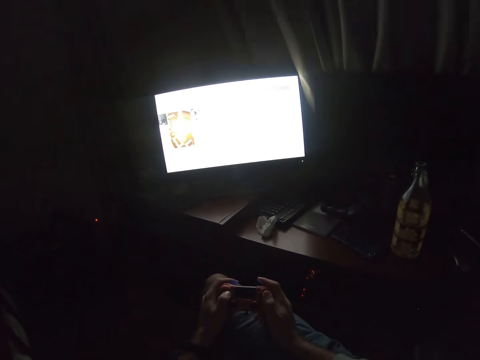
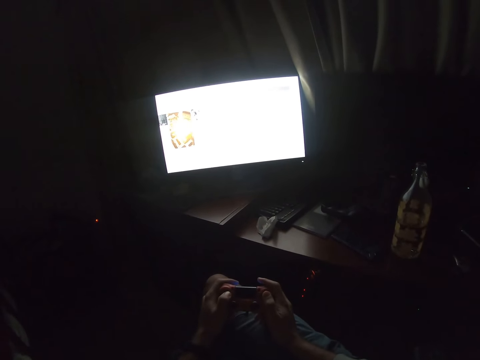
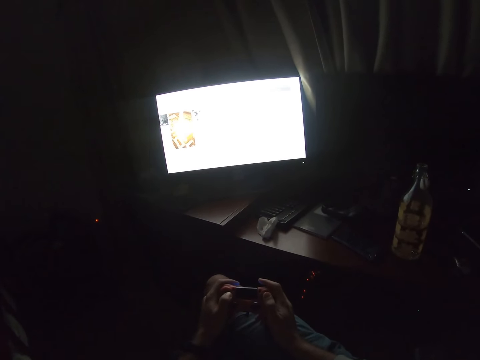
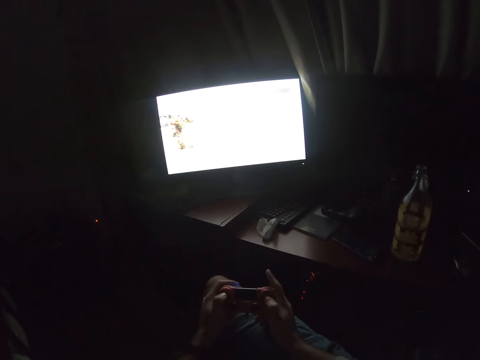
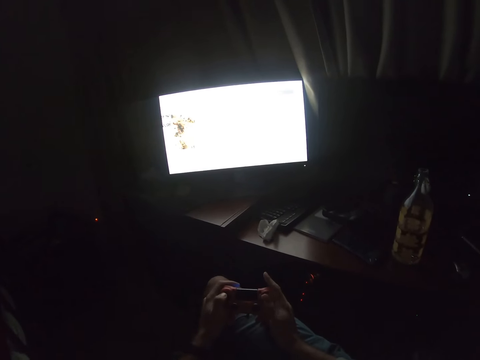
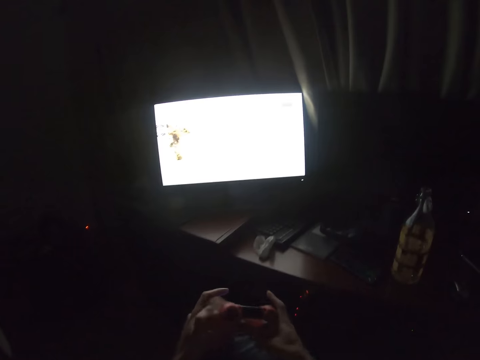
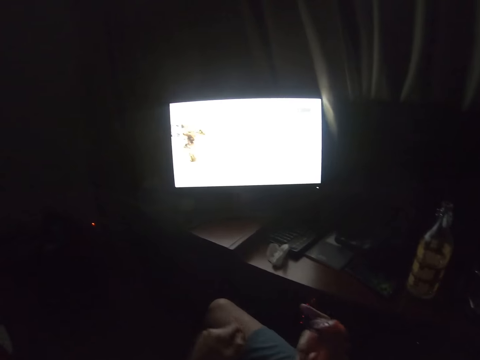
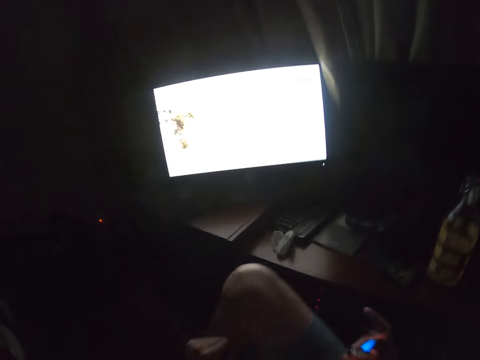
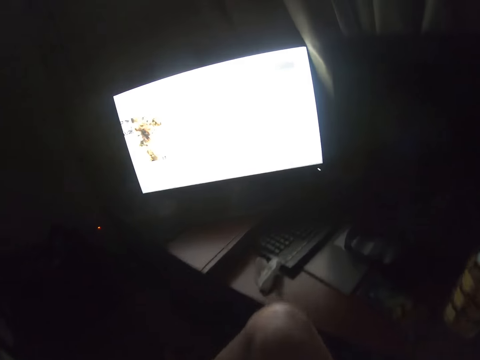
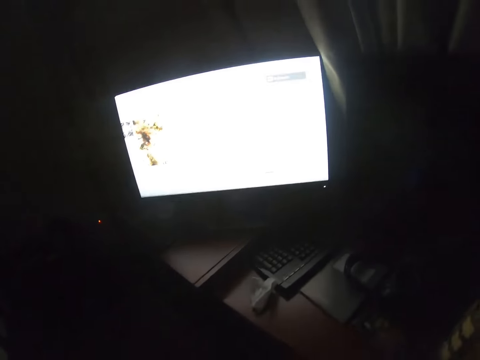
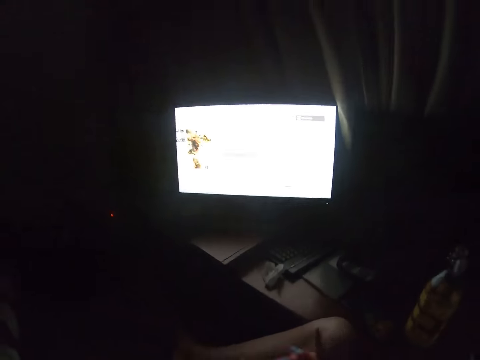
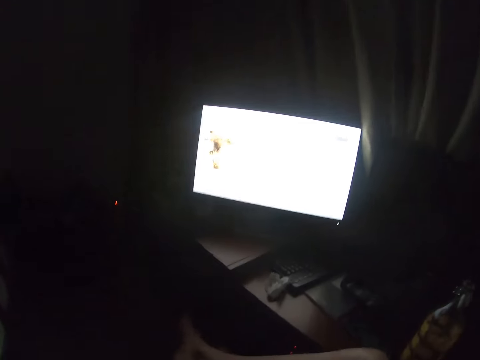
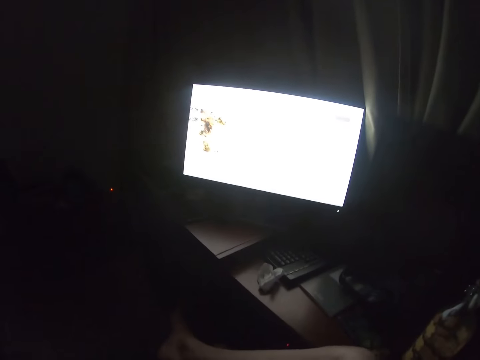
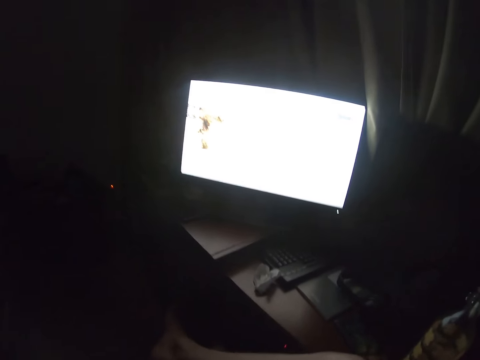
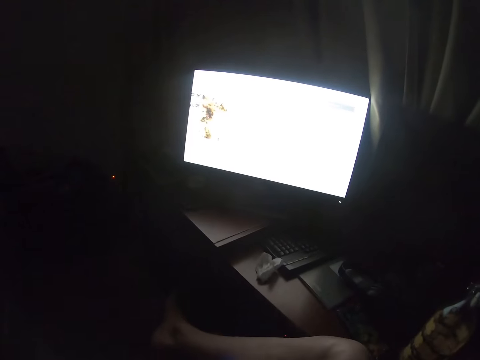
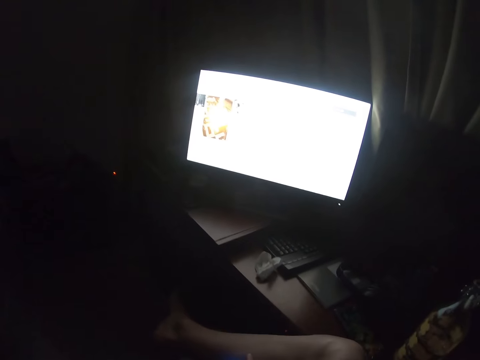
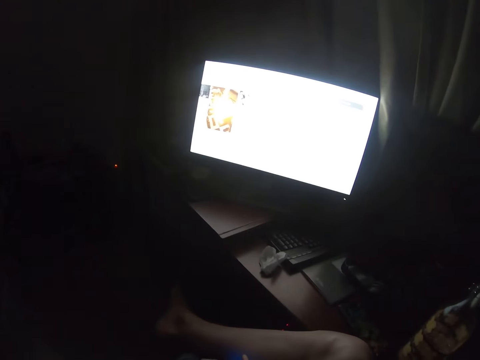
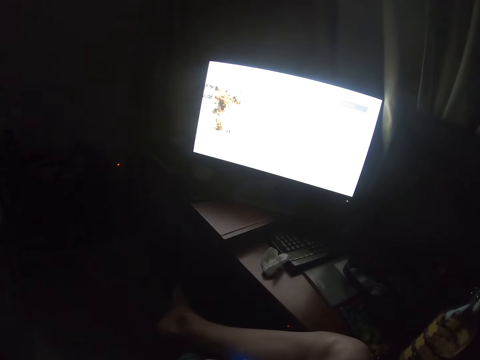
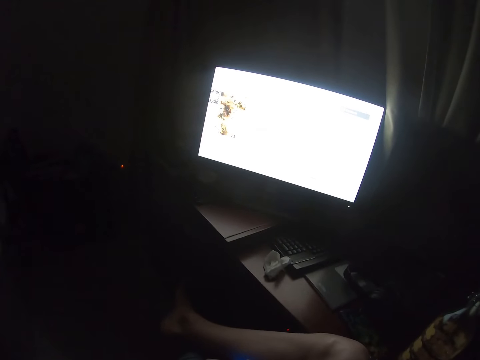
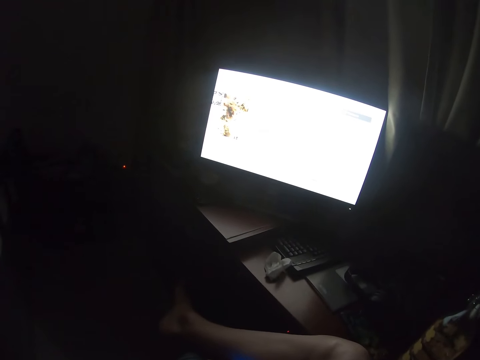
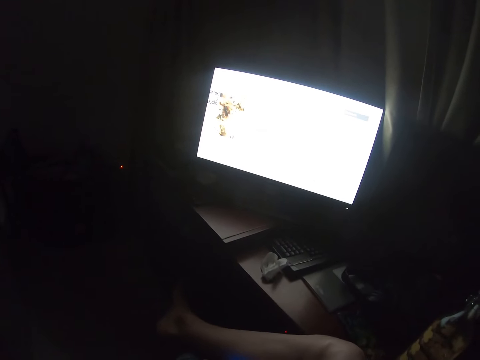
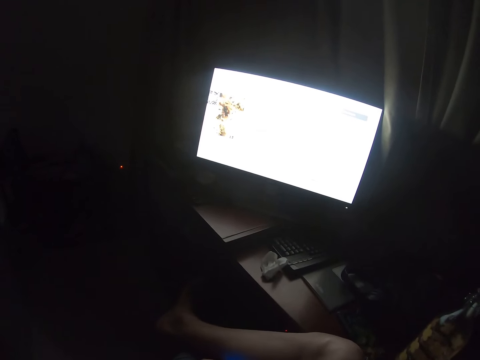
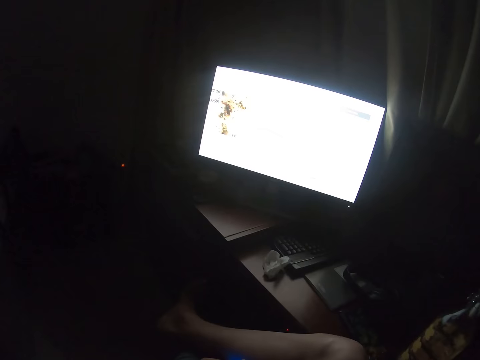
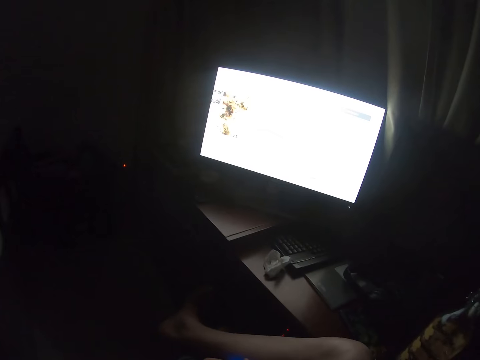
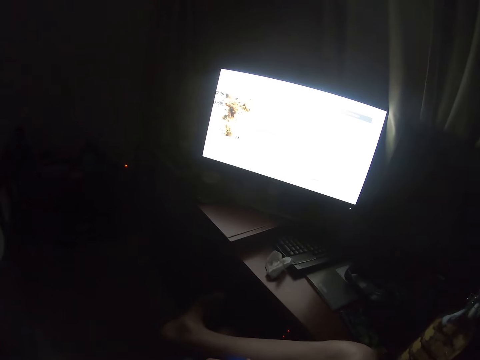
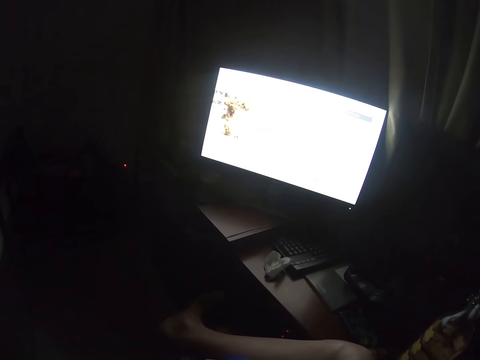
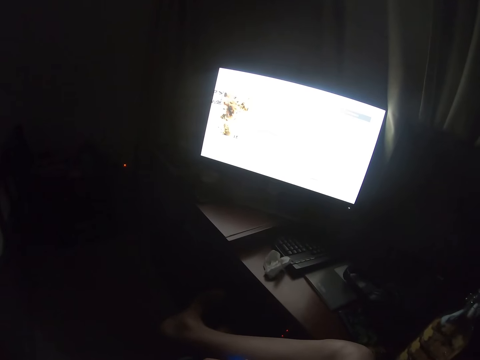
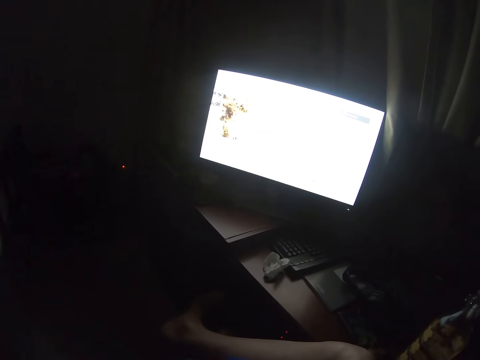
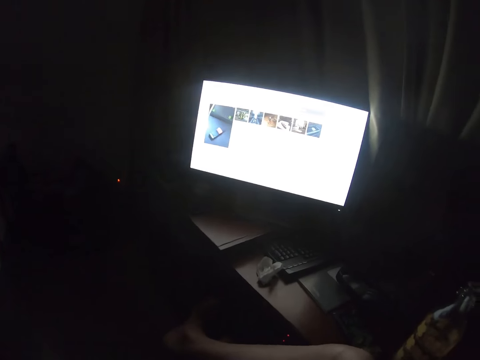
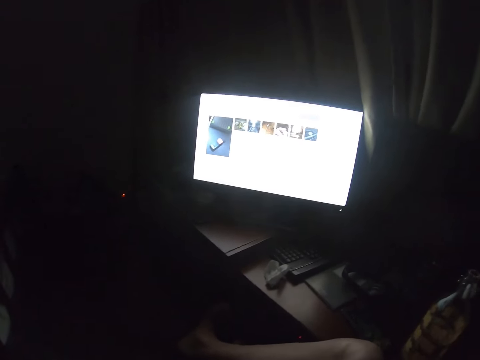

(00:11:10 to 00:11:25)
The camera wearer moves in the seat. They lift their hands and scroll the game.

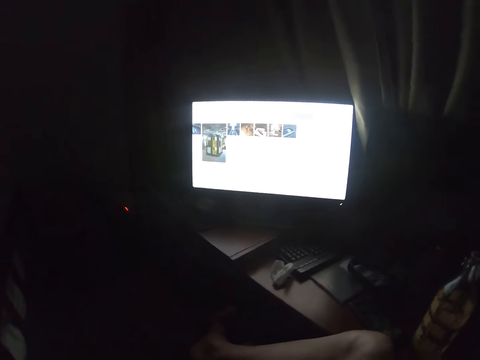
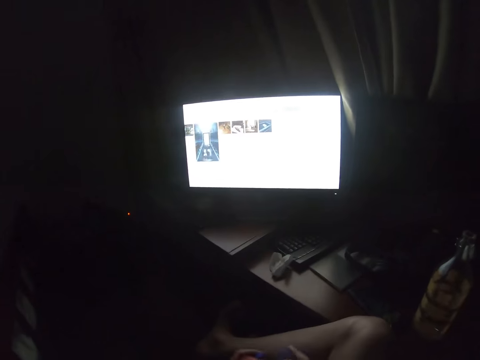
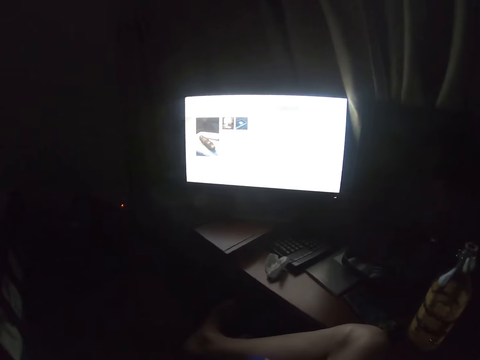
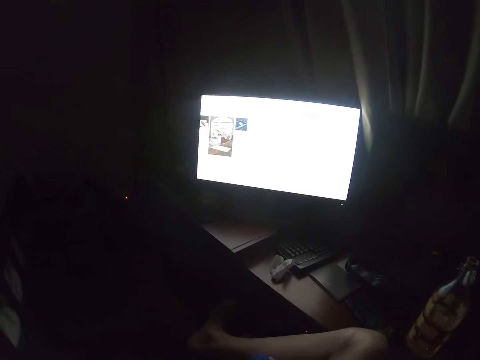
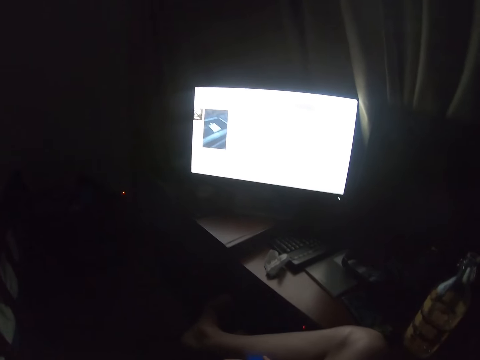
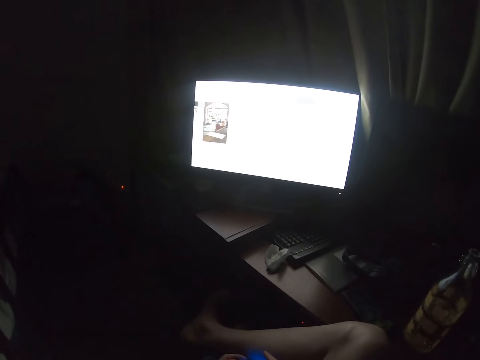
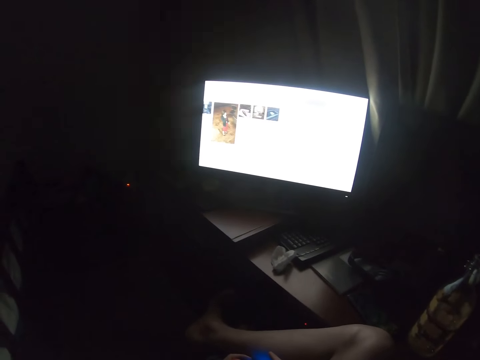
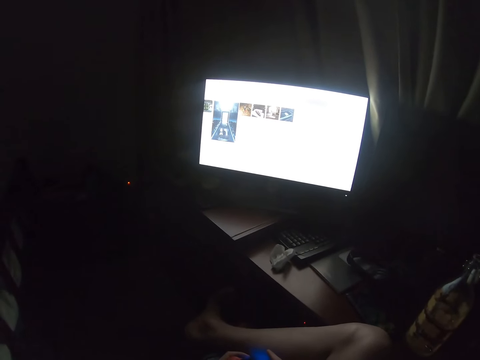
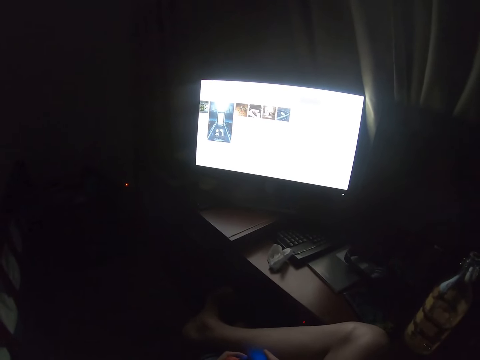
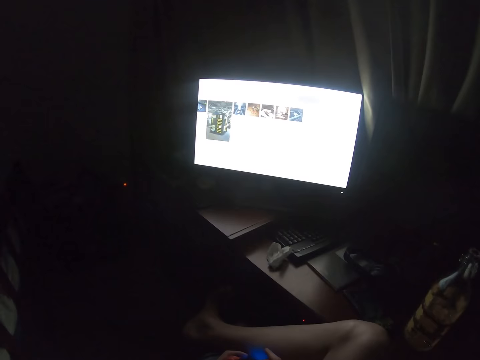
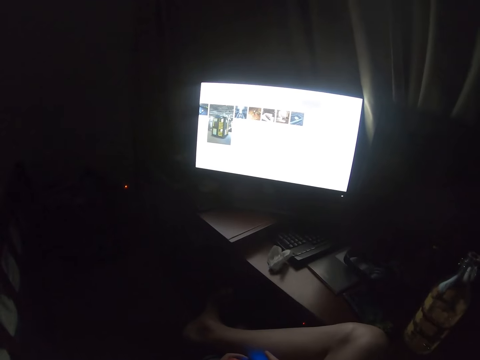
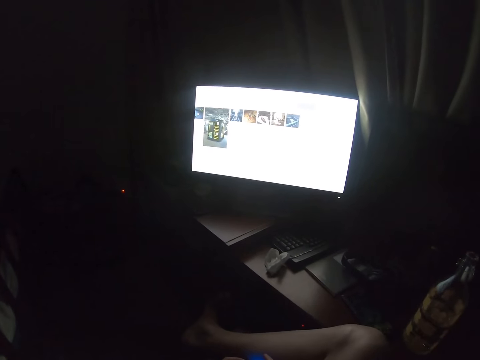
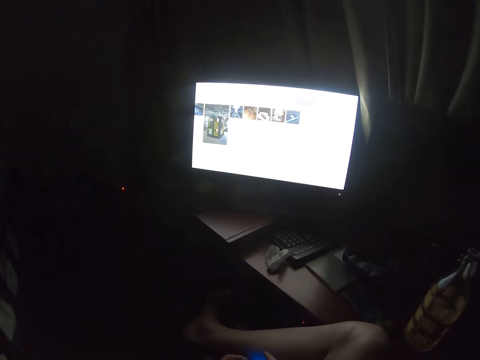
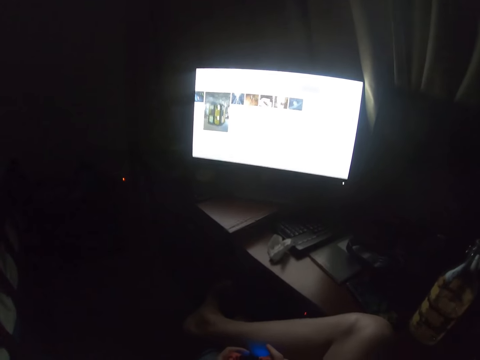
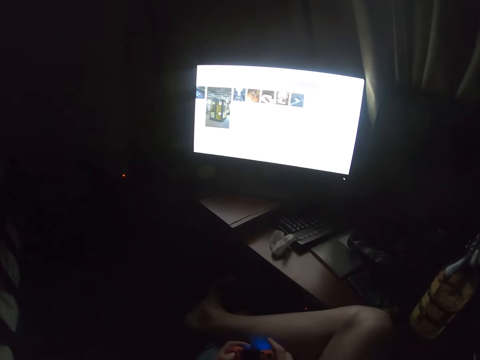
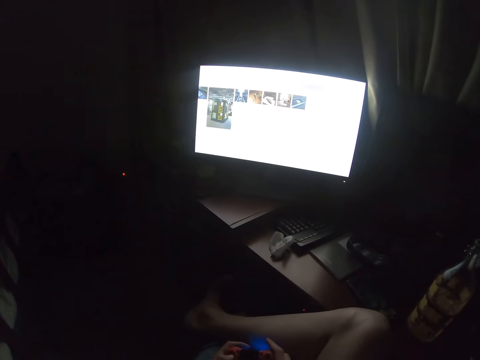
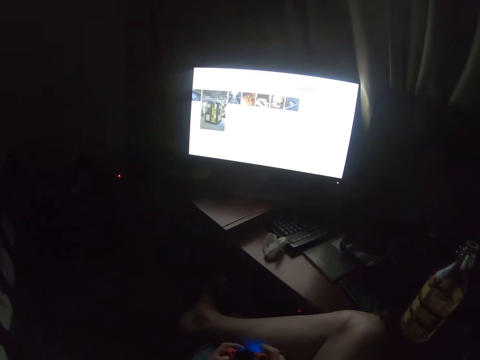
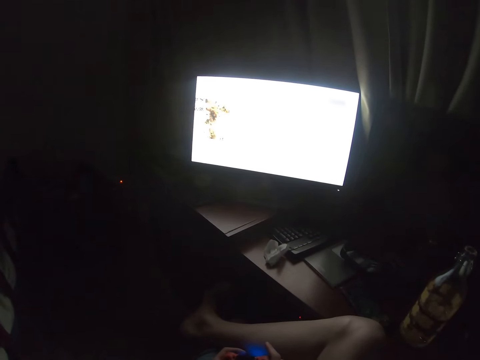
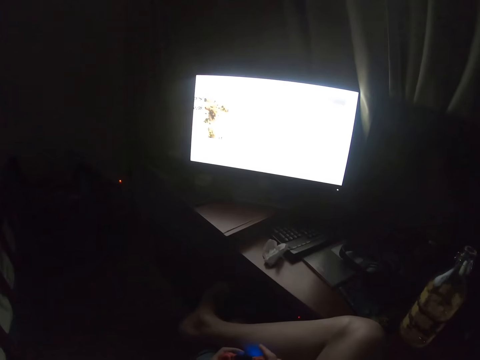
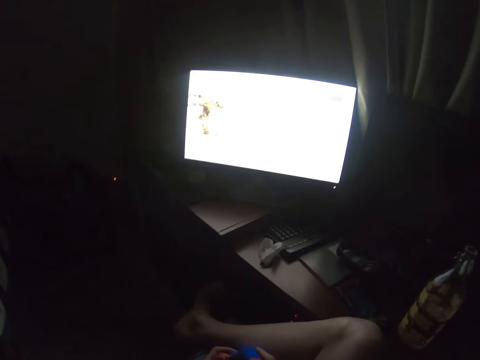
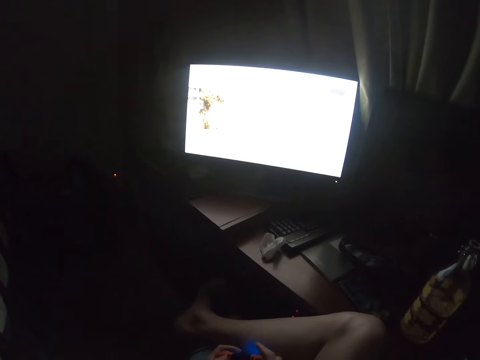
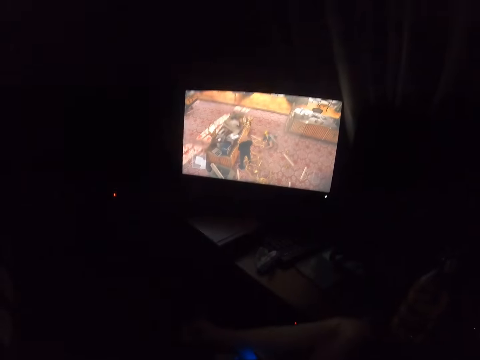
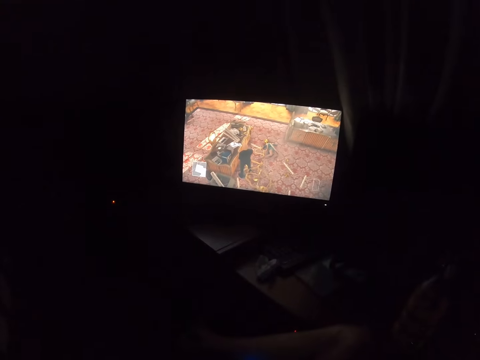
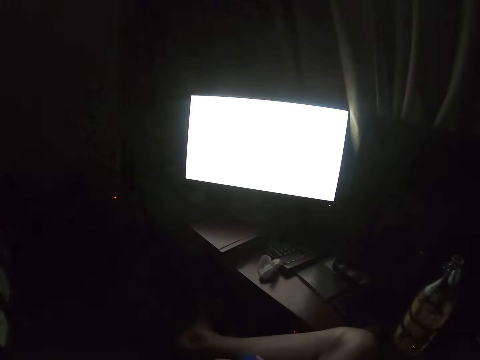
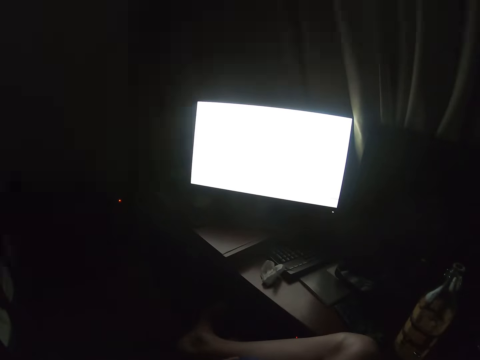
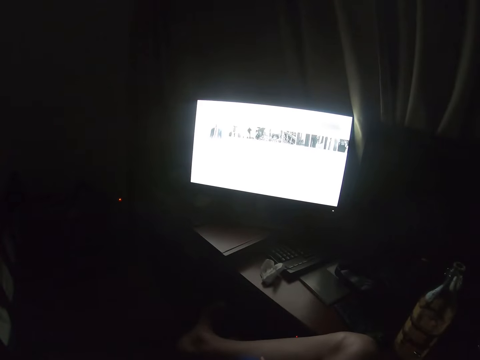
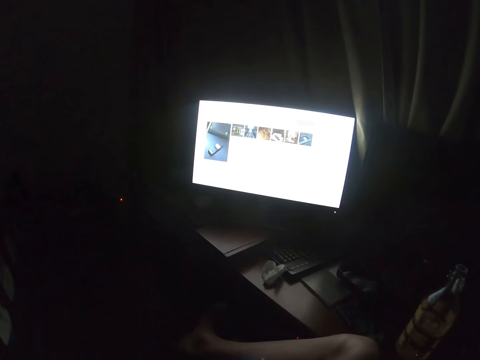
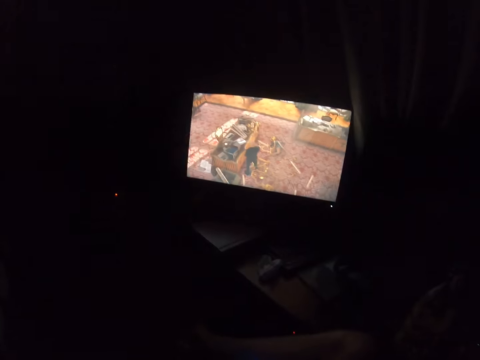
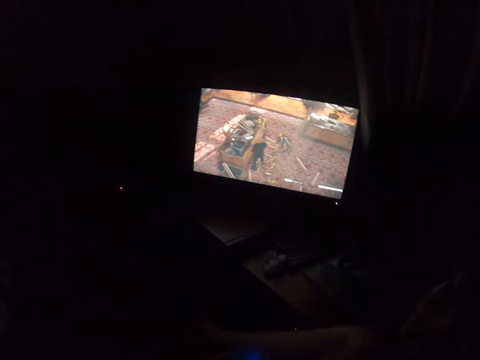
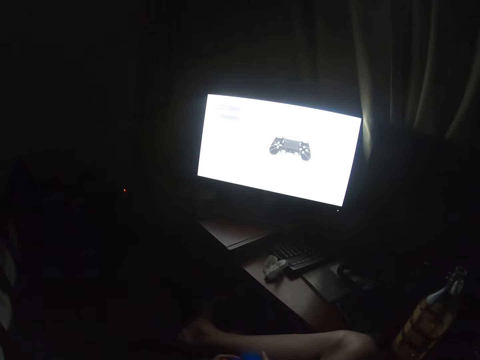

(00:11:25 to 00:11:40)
The camera wearer plays computer games with a gamepad.
